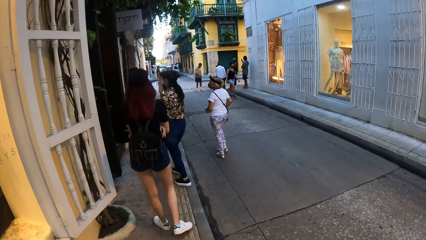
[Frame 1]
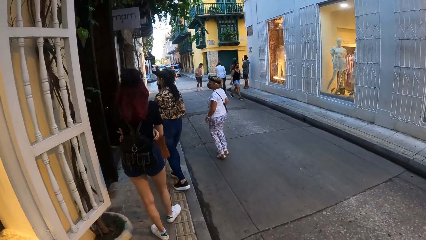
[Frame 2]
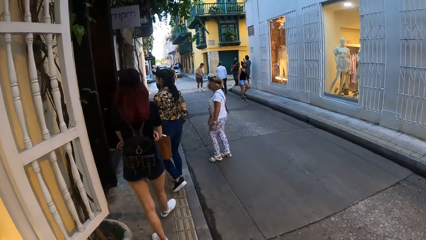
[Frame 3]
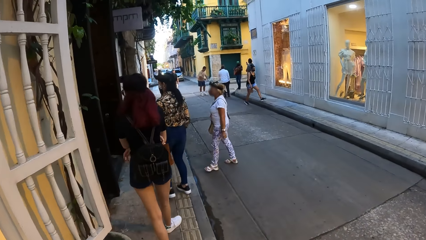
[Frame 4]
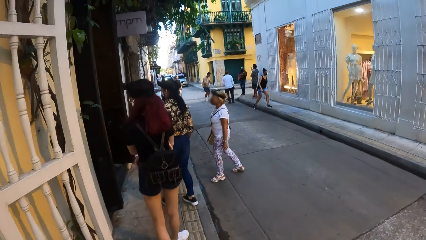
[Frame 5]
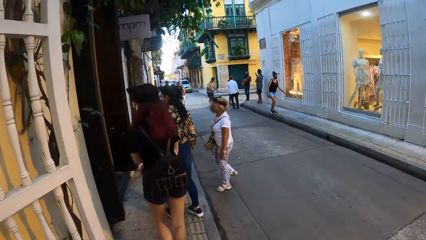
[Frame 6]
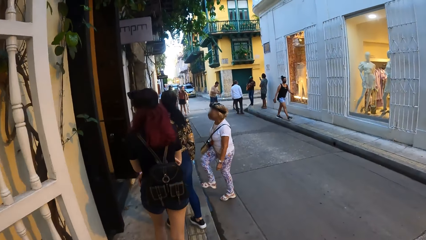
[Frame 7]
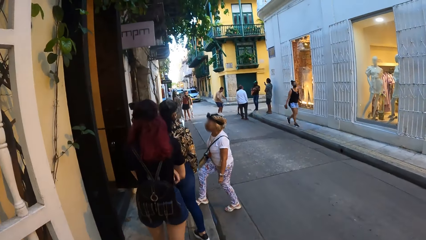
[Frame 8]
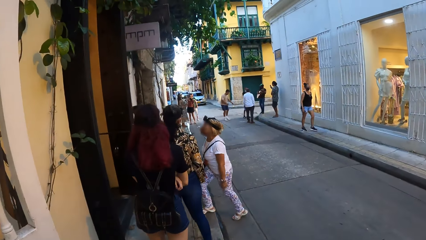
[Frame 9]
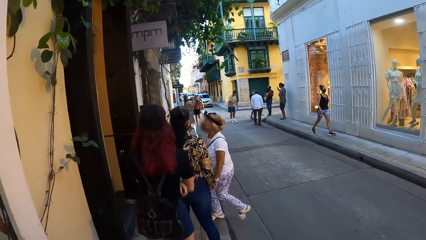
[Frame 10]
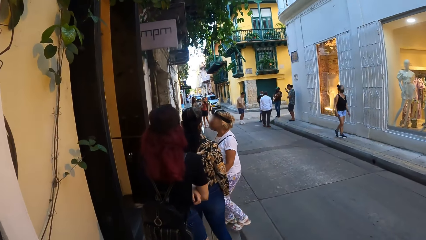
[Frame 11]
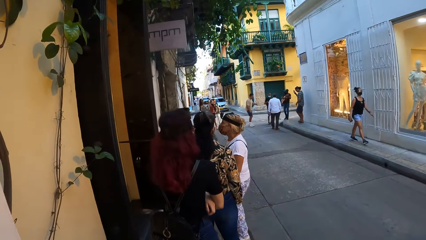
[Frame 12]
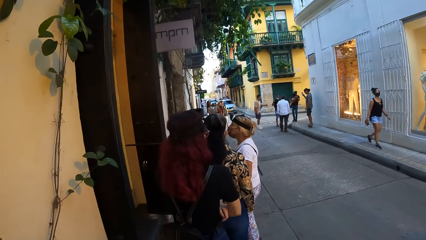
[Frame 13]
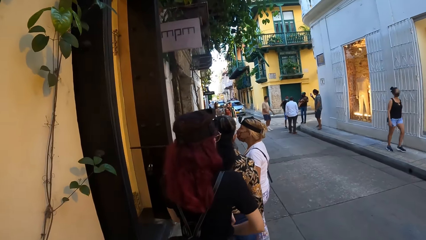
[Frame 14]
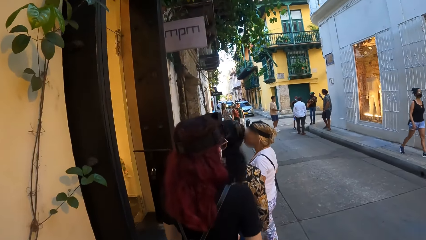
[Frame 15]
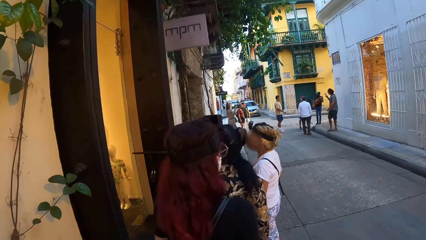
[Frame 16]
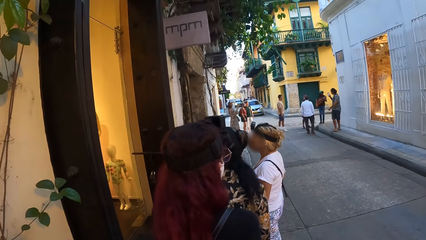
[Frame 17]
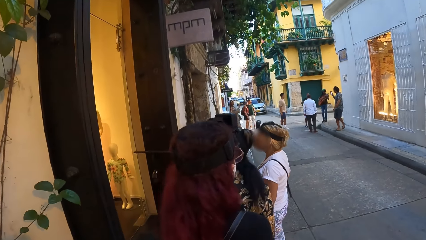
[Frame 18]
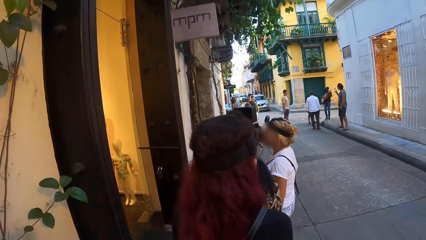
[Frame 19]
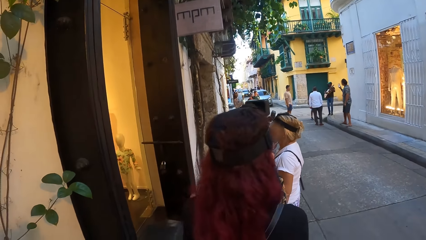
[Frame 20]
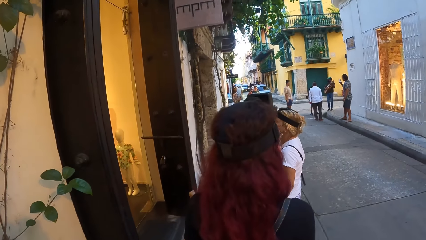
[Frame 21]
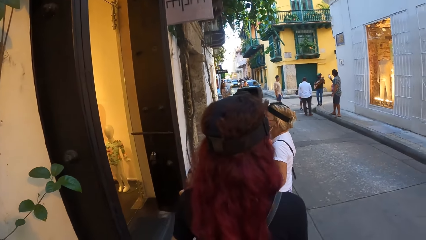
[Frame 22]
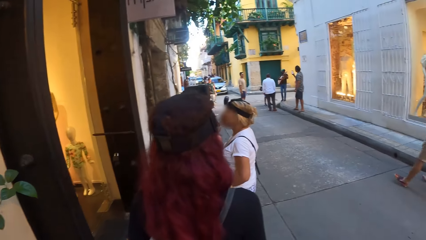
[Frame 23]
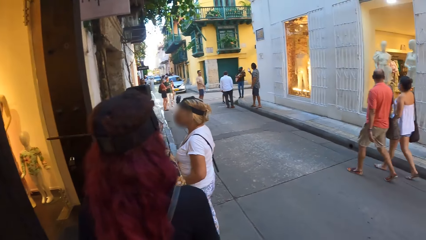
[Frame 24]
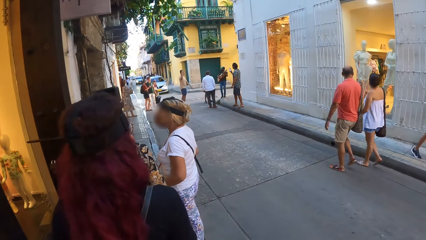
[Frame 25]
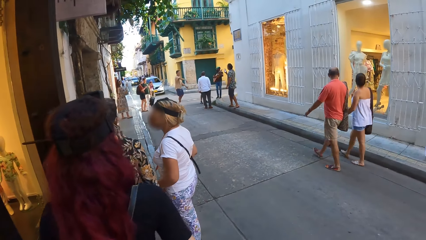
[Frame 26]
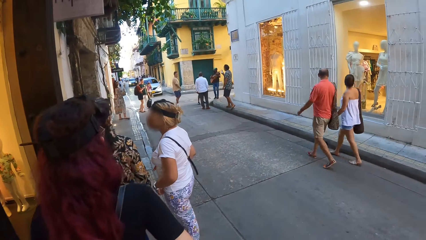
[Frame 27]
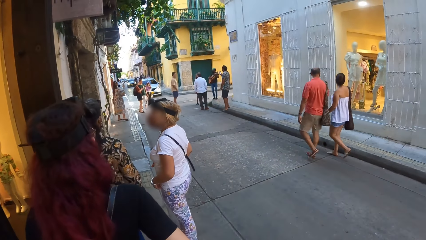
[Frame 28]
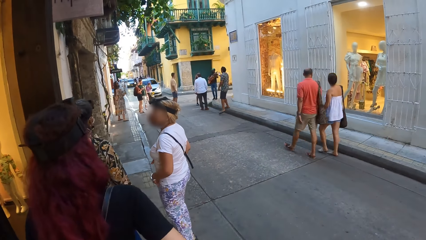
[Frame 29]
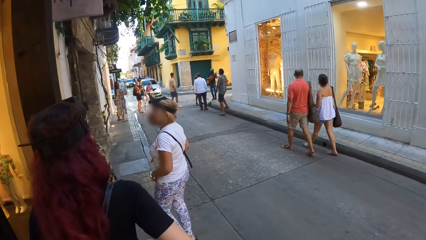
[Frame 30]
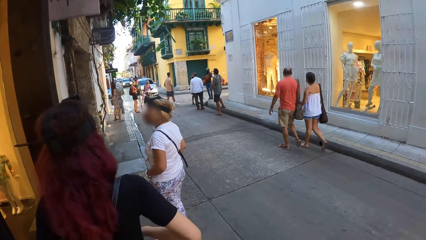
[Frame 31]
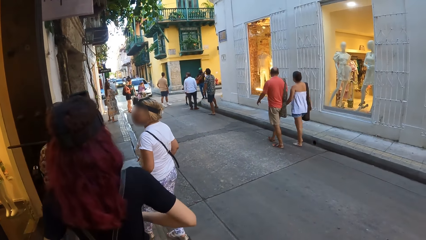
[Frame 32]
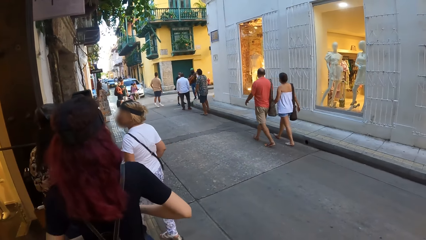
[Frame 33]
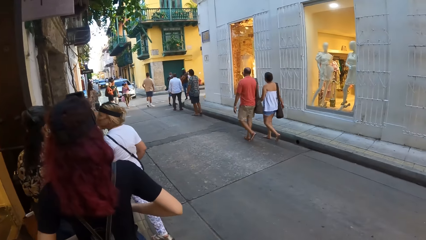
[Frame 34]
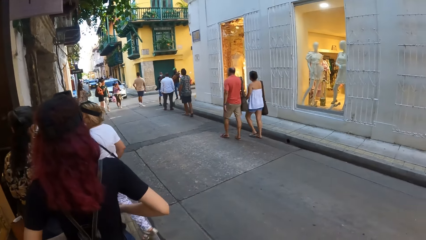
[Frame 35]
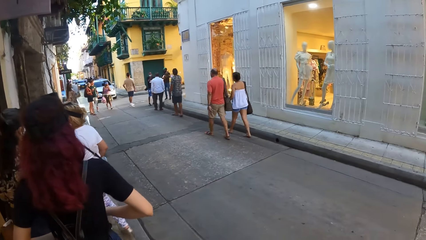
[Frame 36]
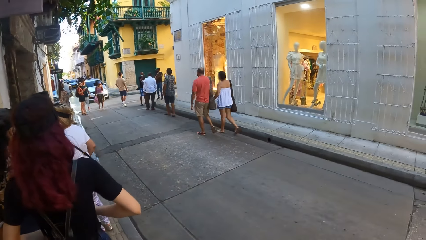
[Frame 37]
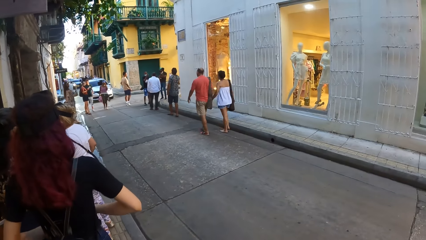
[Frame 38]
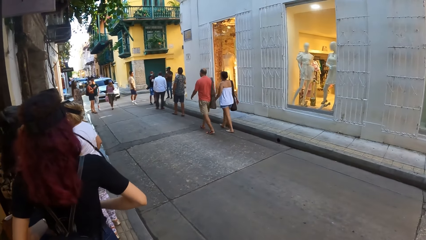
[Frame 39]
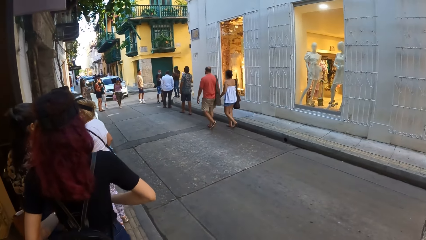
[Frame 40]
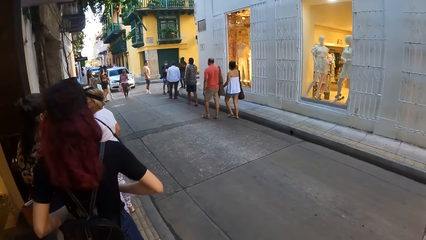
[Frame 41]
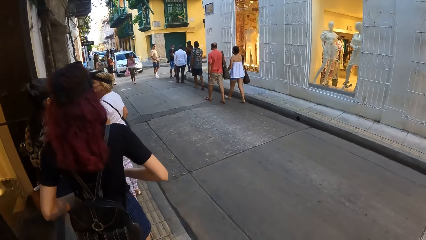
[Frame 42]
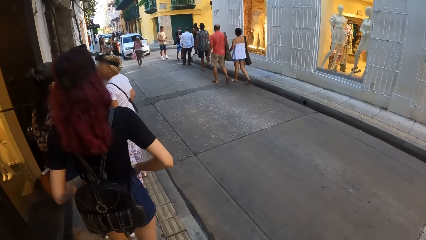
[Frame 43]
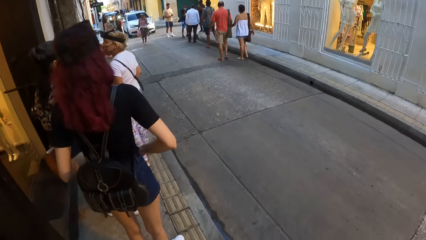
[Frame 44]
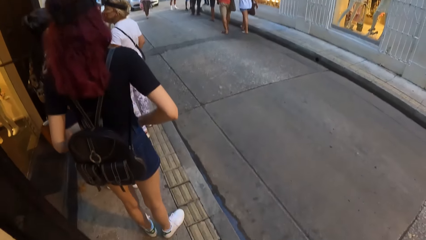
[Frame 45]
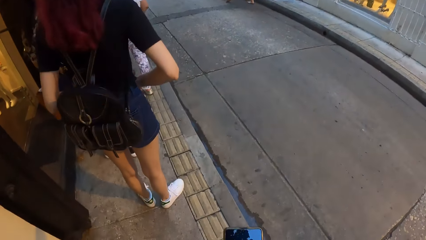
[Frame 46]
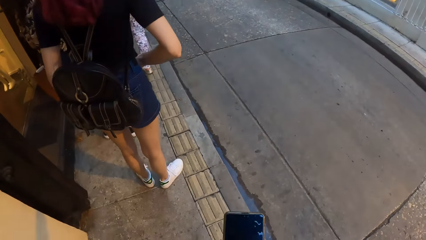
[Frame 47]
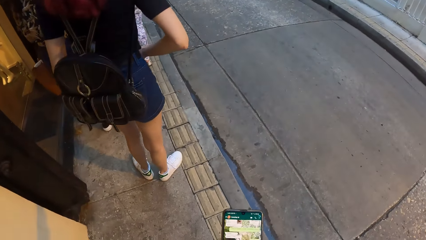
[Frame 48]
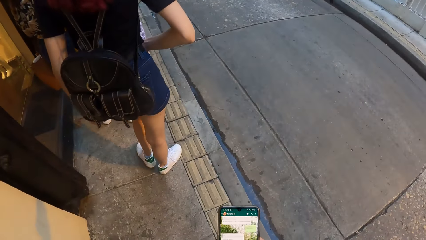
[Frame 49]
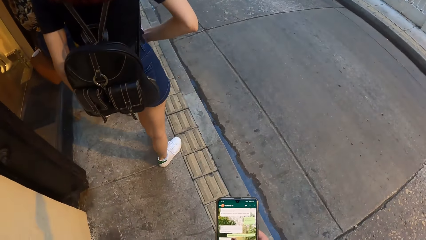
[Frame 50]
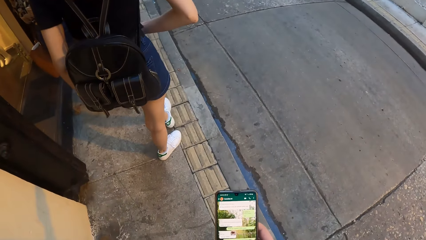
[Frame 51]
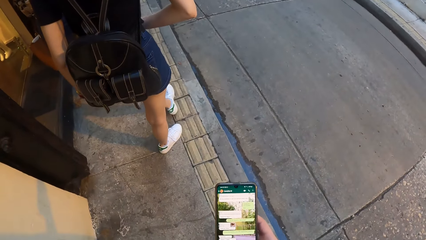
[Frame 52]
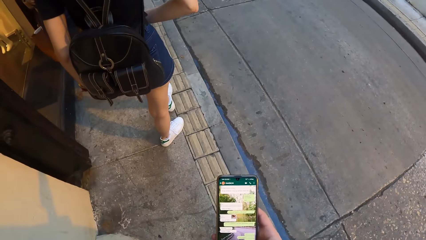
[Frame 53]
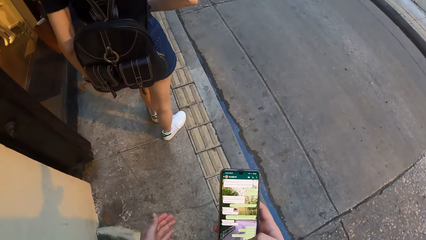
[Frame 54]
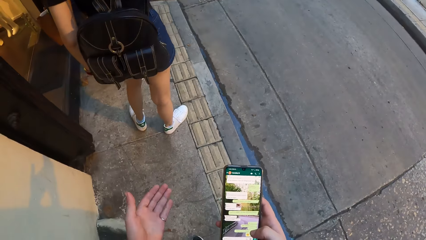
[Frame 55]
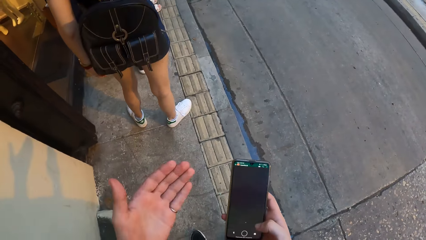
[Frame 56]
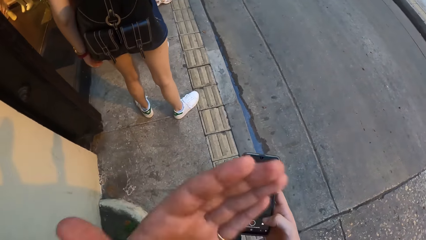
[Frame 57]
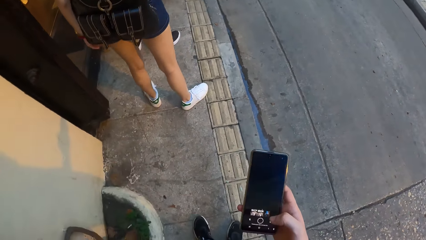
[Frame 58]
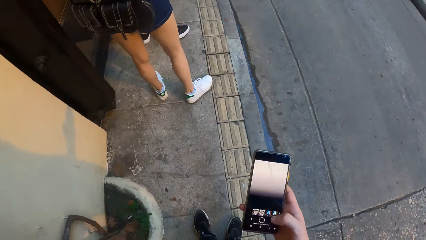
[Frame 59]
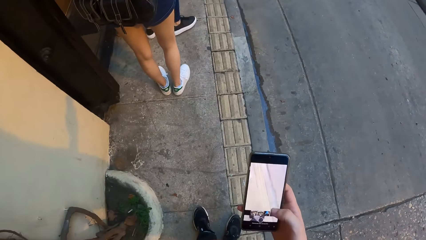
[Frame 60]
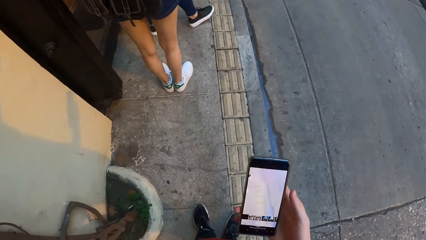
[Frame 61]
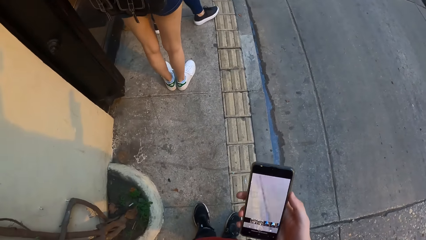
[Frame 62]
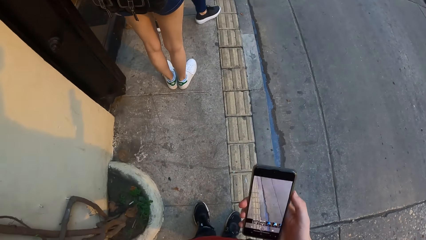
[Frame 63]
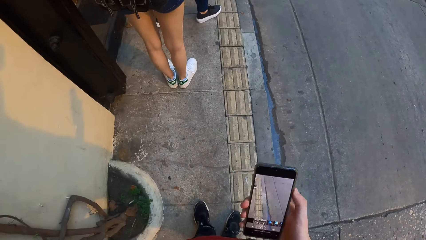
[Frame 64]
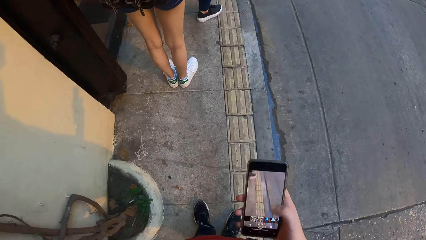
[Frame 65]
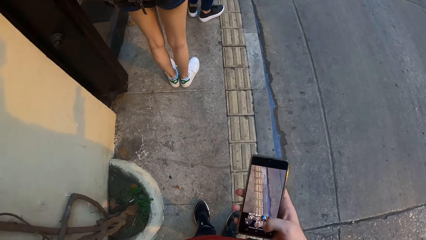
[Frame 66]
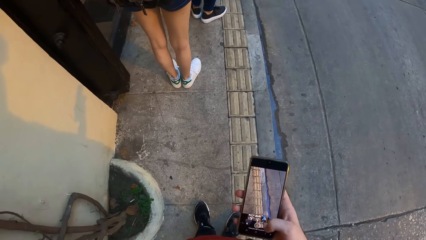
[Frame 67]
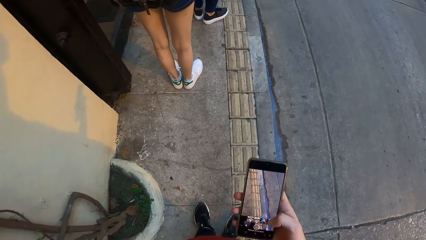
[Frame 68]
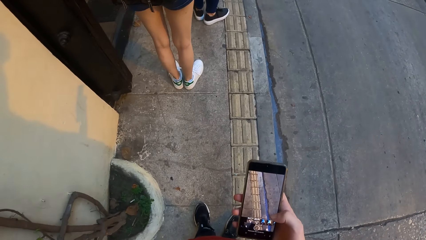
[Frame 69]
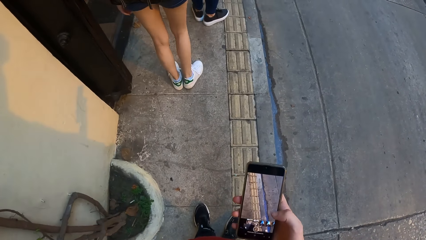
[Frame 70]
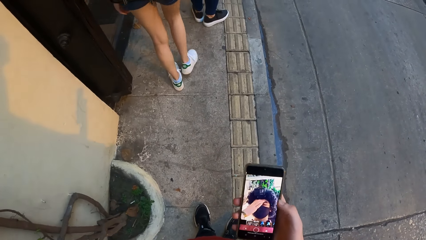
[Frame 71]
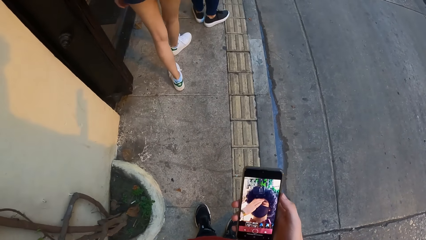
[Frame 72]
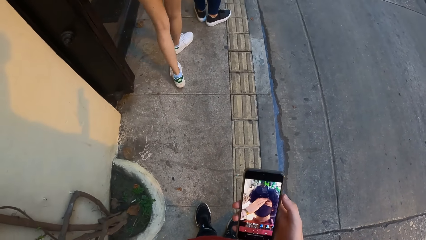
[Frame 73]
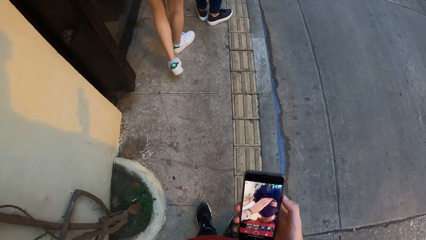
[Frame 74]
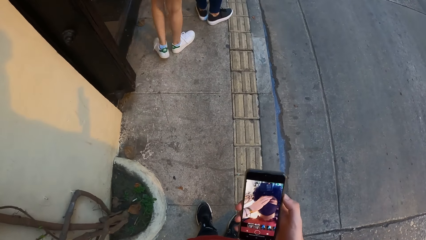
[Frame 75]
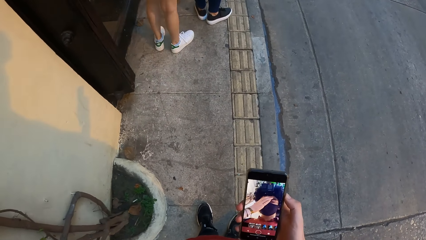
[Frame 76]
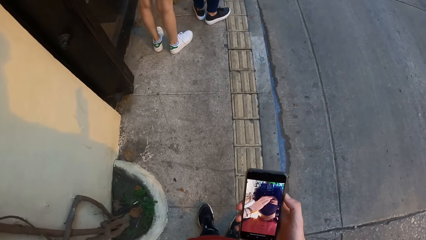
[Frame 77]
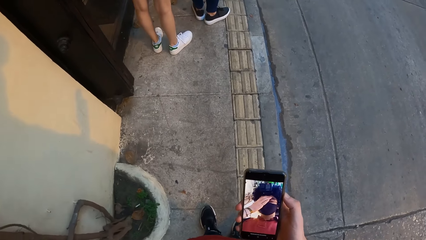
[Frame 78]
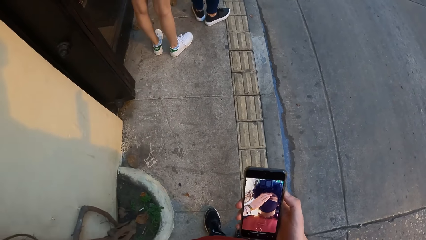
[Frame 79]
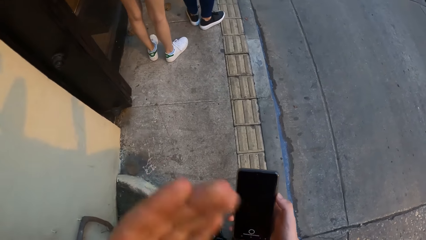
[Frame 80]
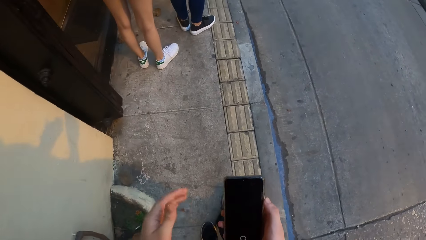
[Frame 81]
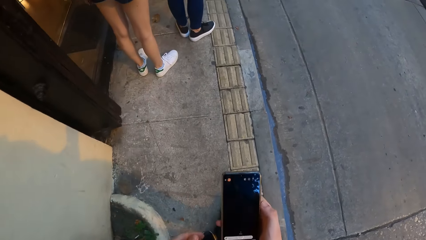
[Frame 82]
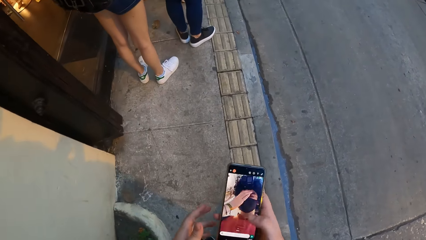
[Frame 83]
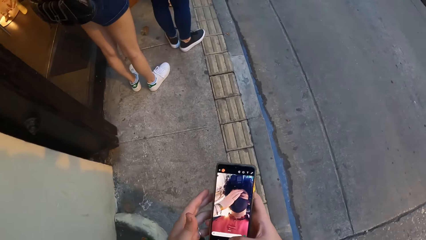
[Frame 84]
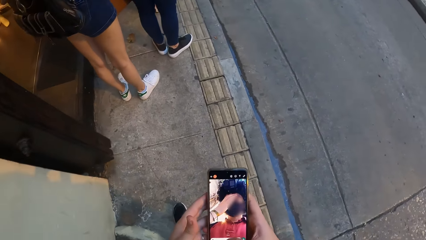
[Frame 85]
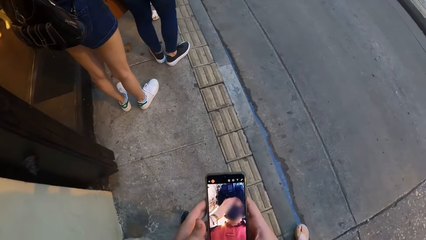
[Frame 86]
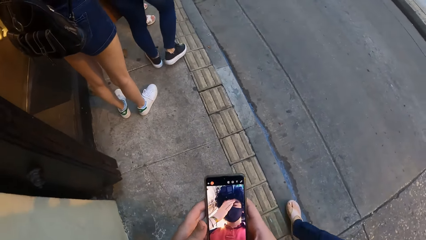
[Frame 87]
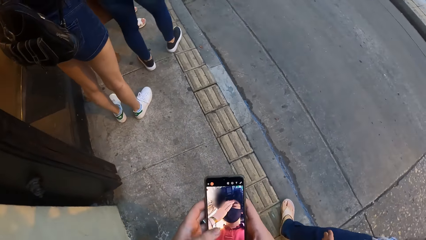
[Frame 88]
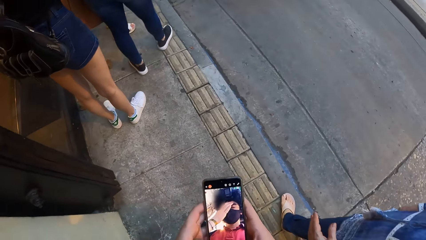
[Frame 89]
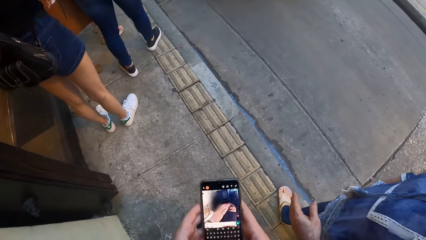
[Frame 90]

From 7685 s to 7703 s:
The camera wearer operates the phone with his right hand. He touches his face with his left hand. He operates the phone with both hands.
